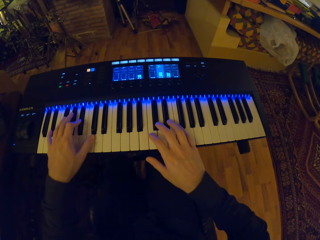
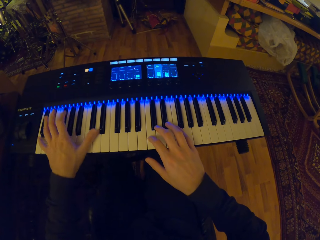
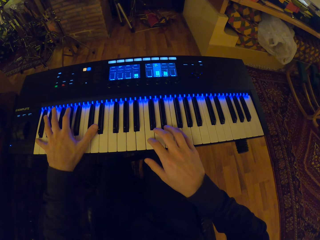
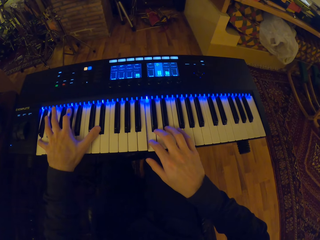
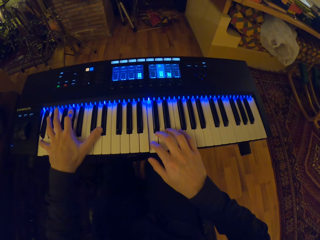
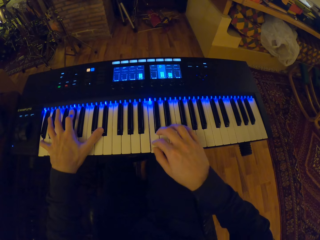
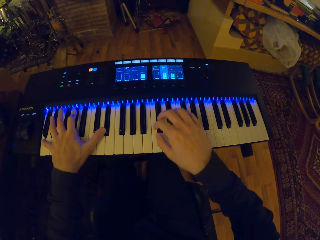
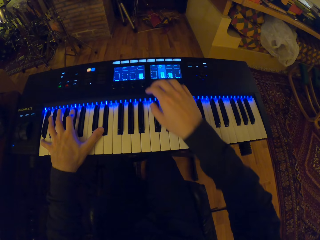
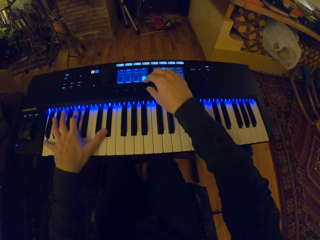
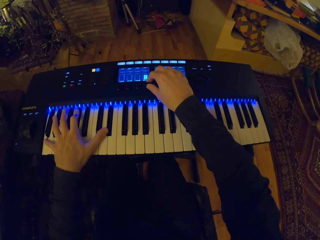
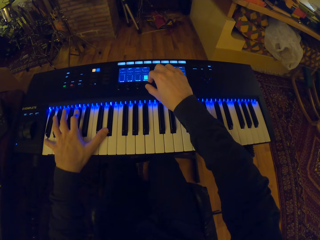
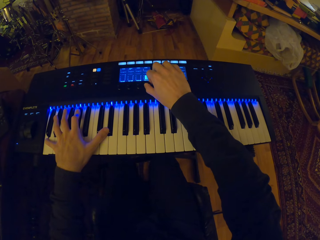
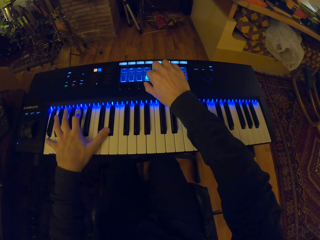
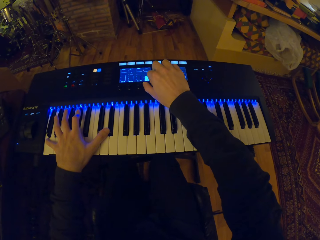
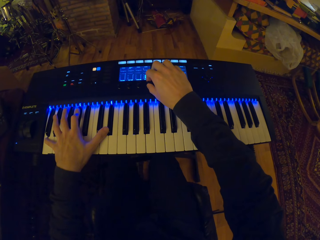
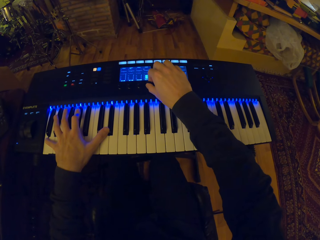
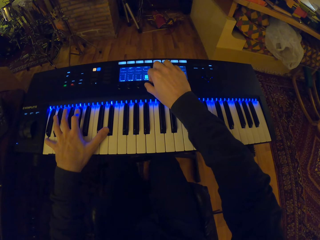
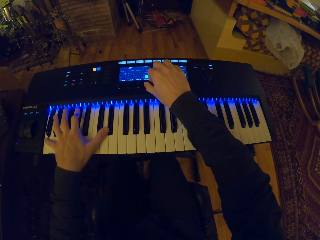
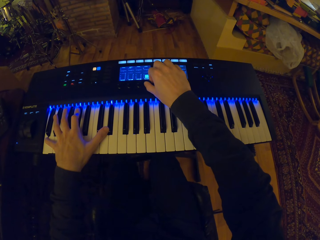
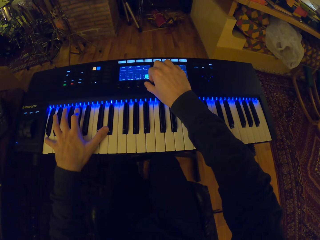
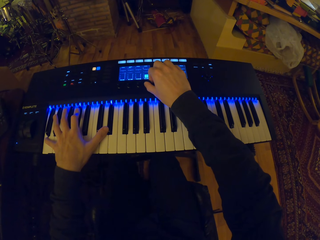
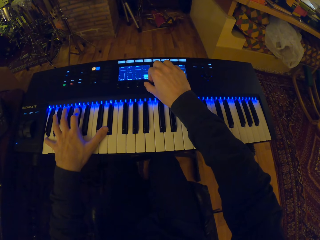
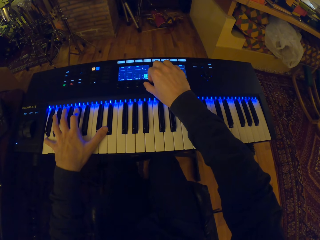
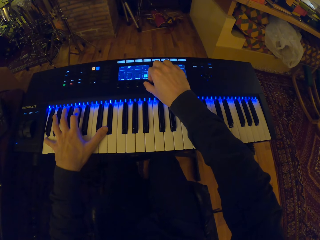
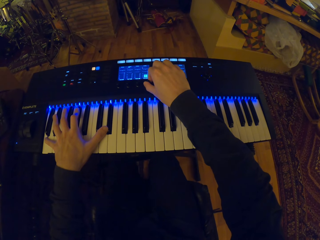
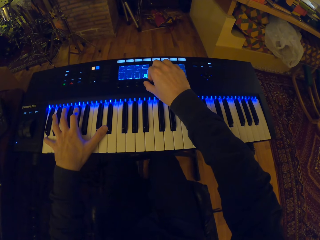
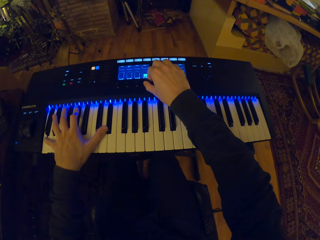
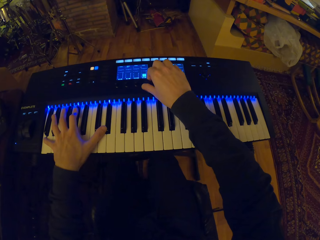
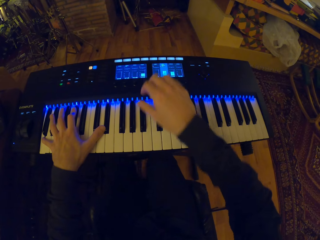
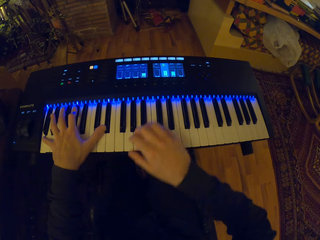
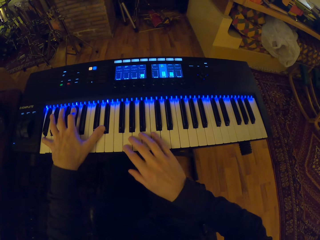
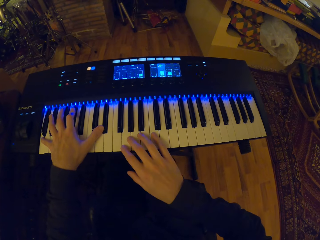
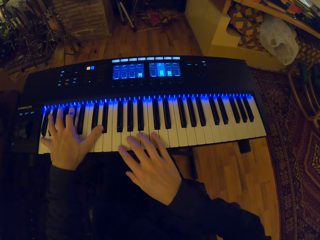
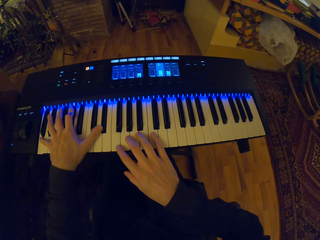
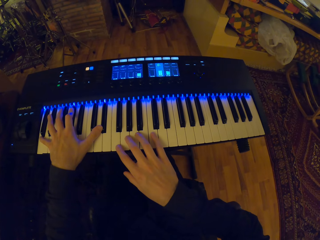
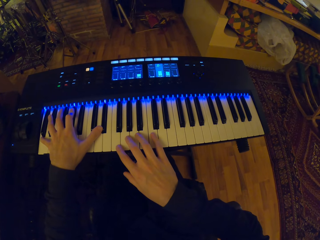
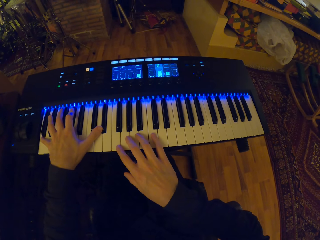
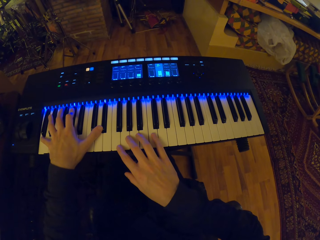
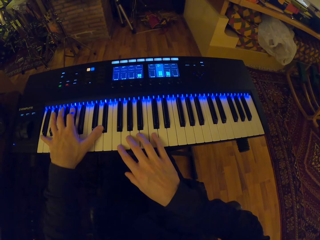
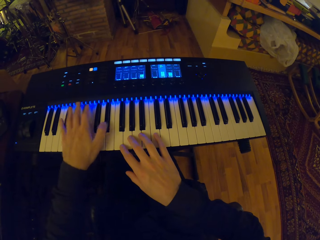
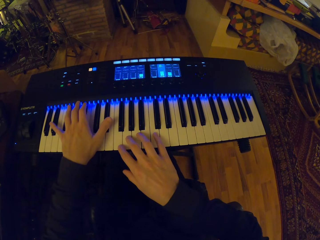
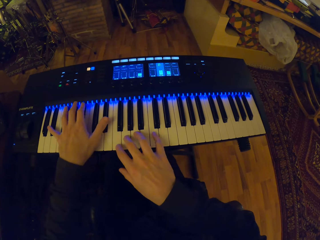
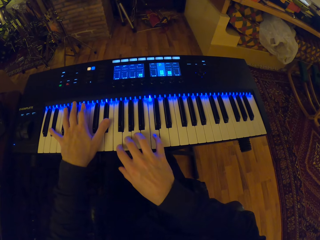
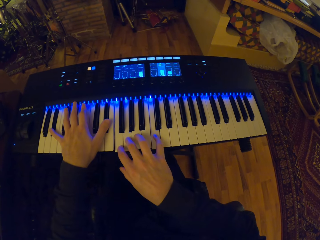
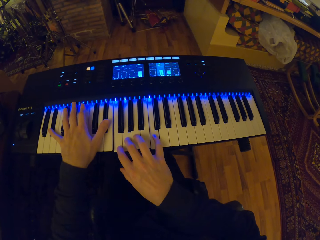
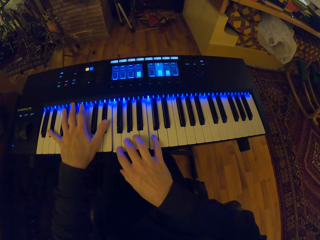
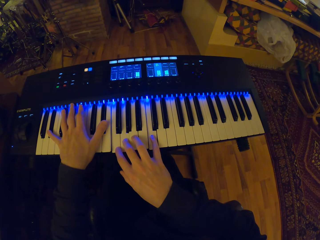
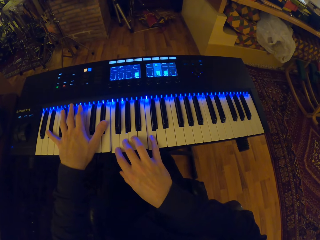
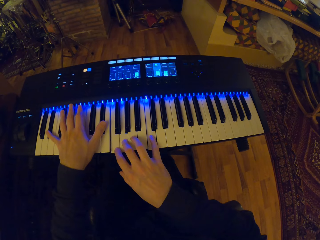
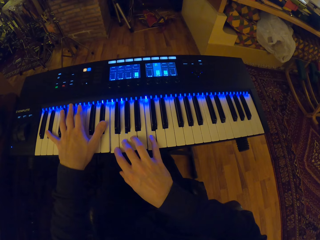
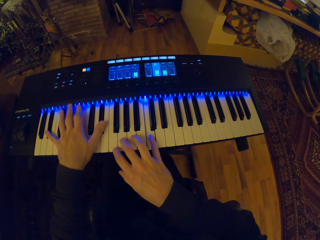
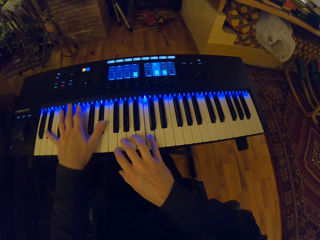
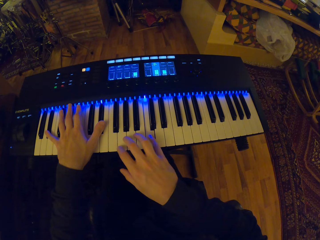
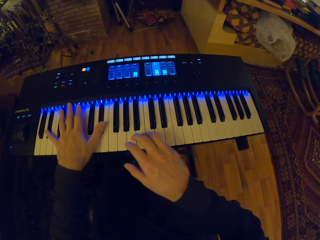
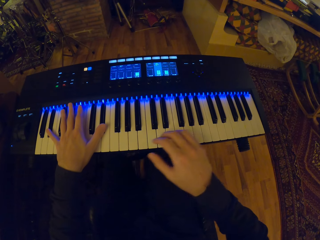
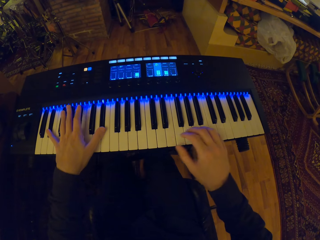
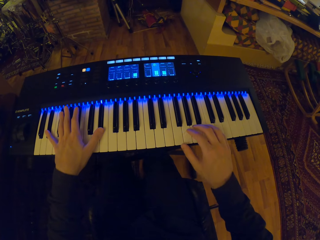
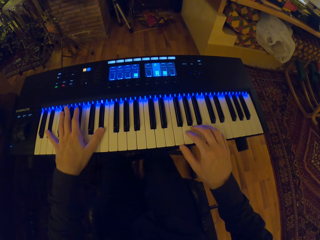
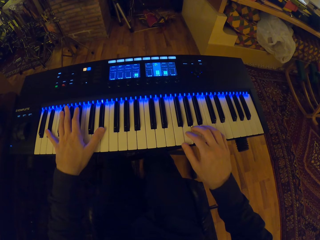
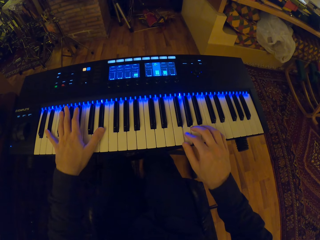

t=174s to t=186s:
The camera wearer rotates the knob with his right hand. He adjusts the volume. He plays the keyboard with both hands.

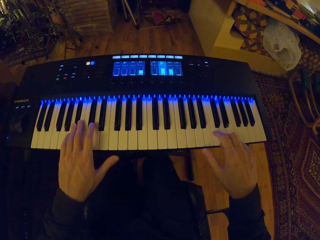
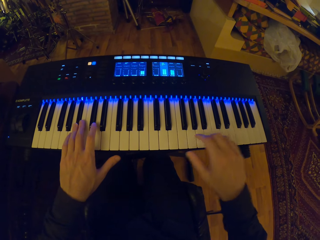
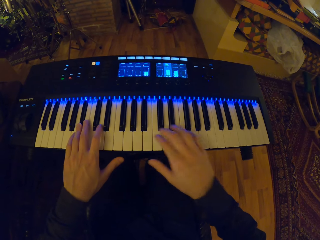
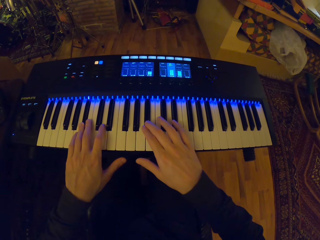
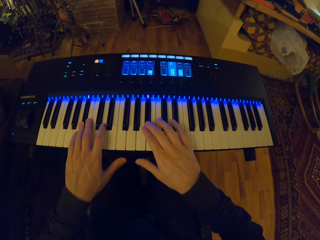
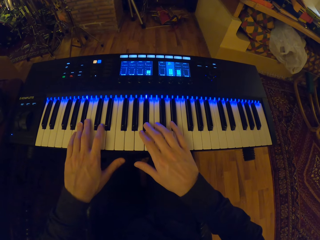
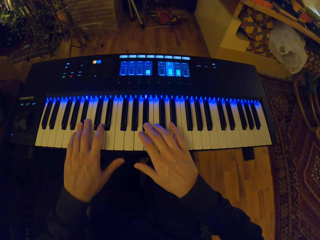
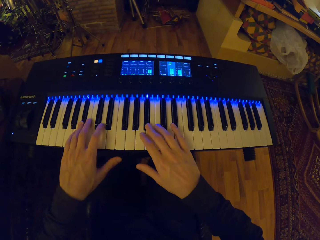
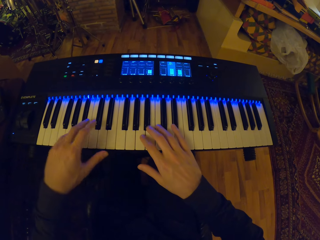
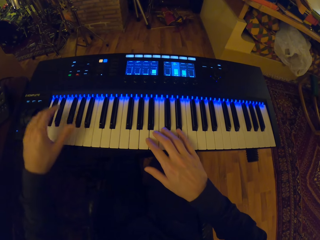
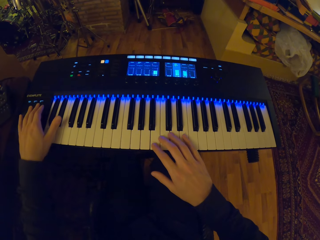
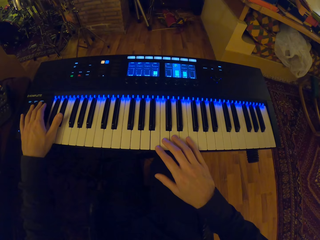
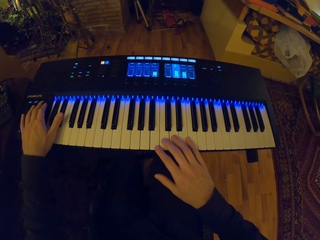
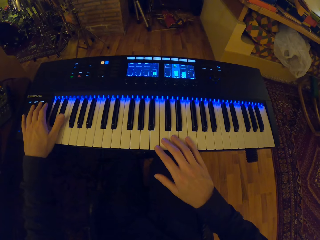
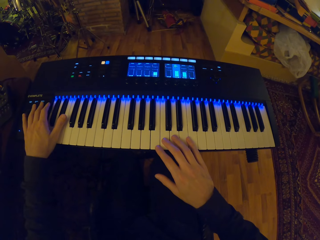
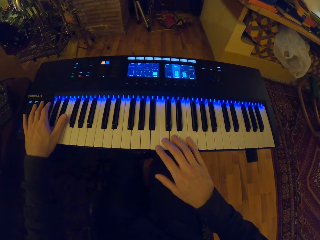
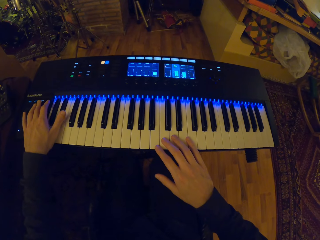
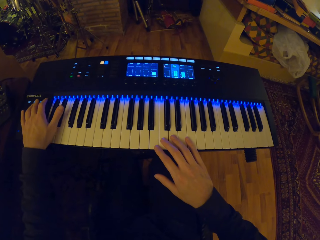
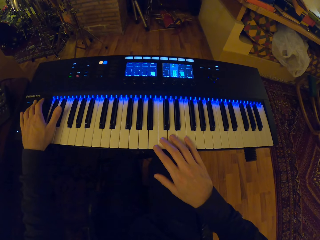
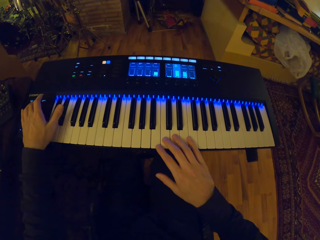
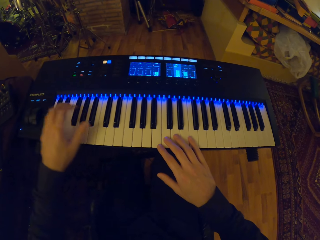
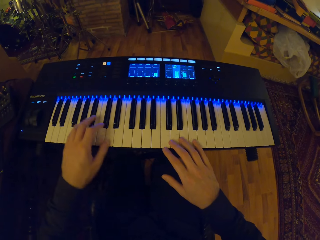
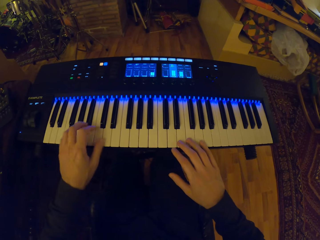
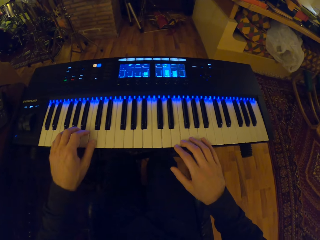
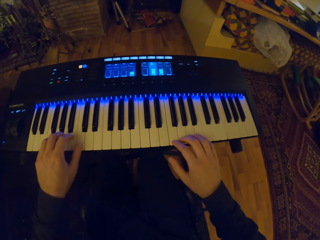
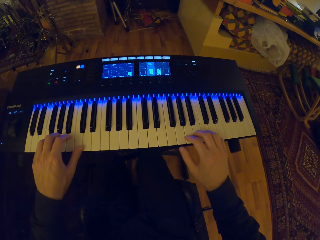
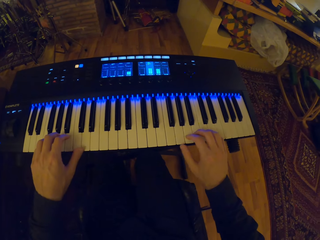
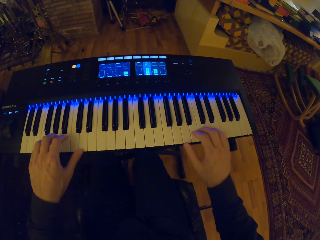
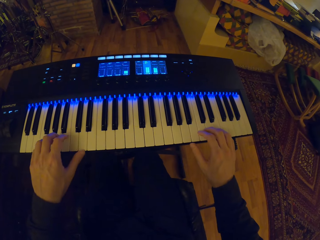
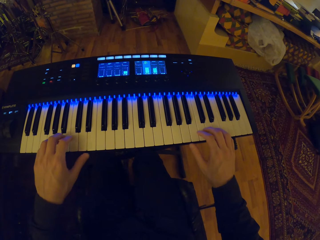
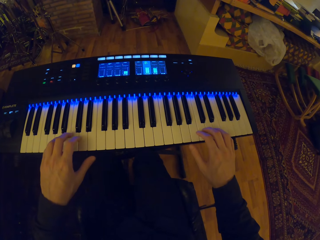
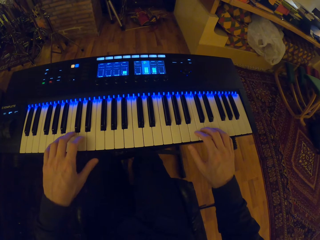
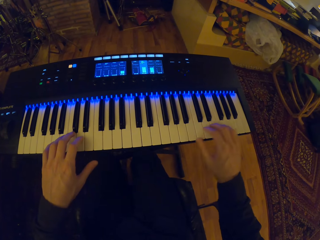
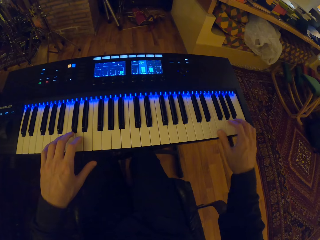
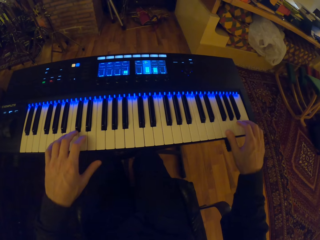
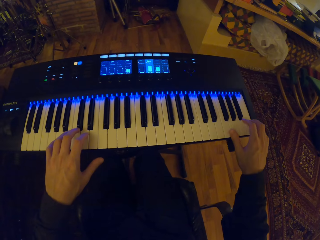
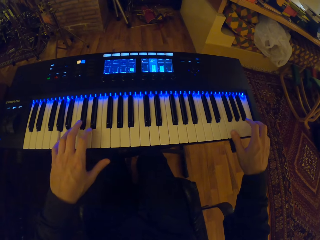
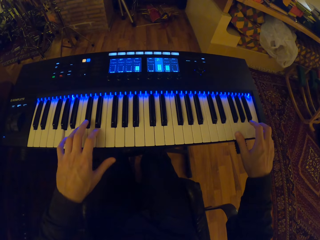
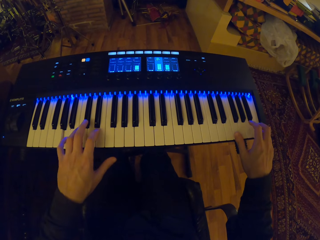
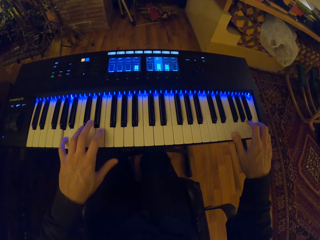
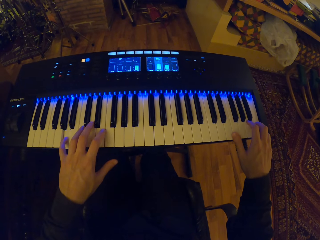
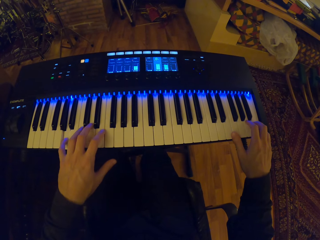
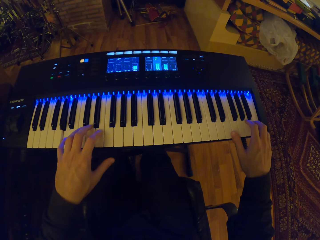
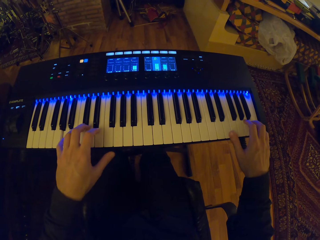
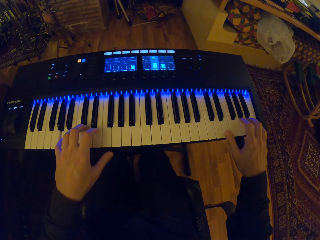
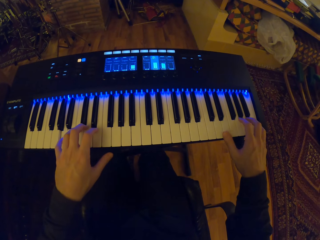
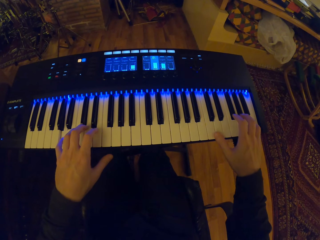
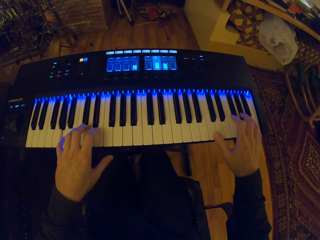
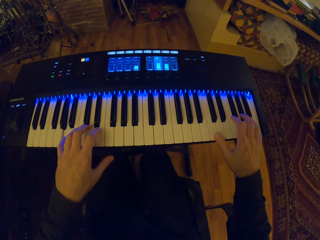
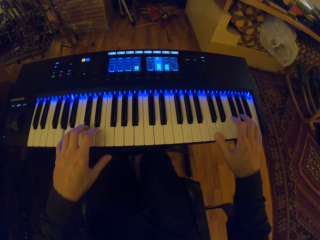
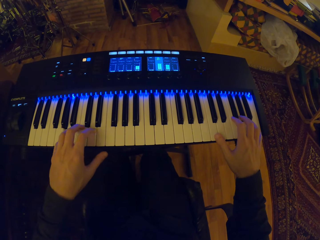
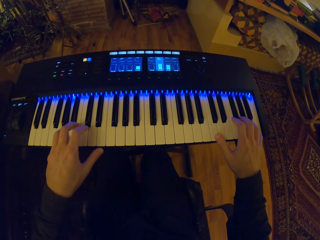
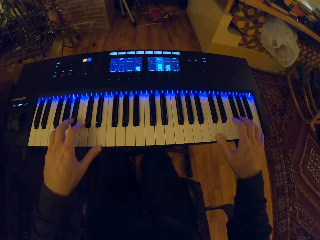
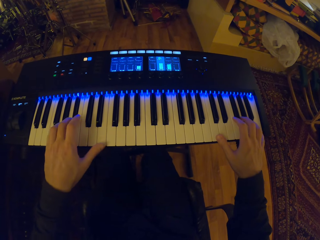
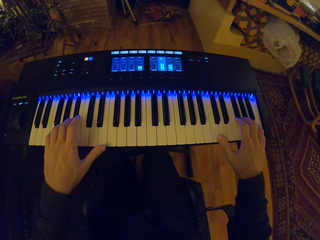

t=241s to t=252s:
The camera wearer presses a switch with his left hand. He plays the keyboard with both hands.
